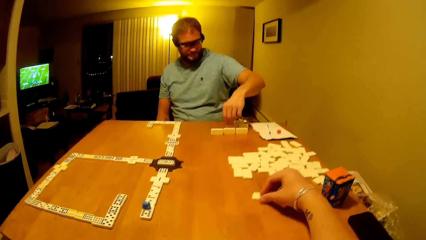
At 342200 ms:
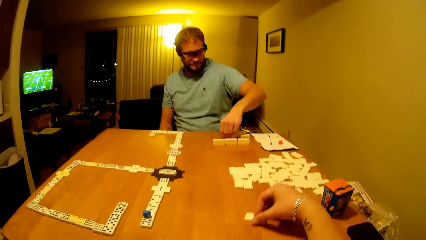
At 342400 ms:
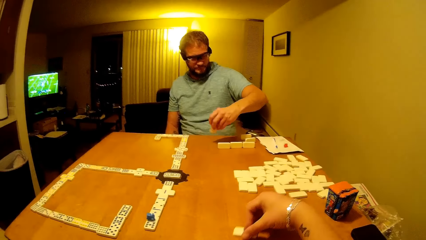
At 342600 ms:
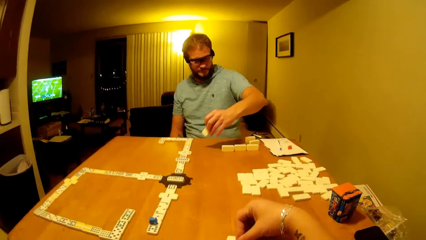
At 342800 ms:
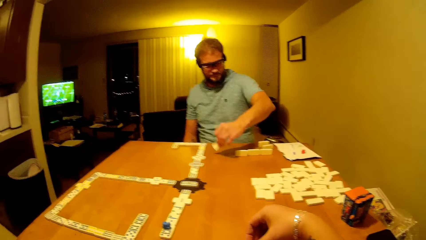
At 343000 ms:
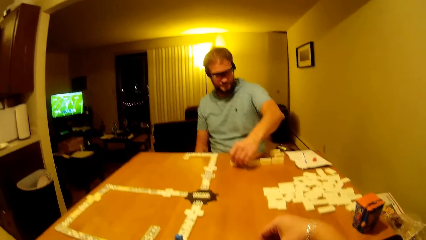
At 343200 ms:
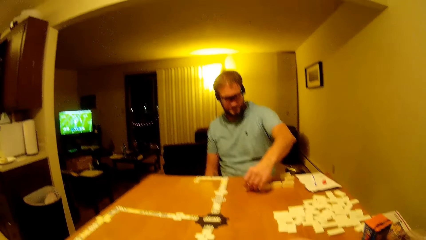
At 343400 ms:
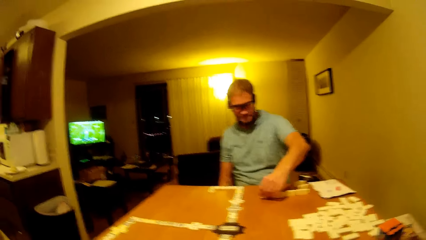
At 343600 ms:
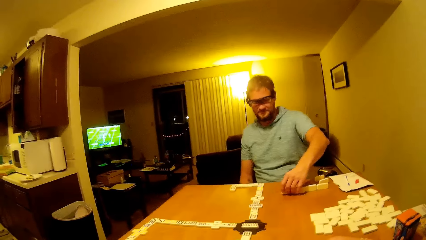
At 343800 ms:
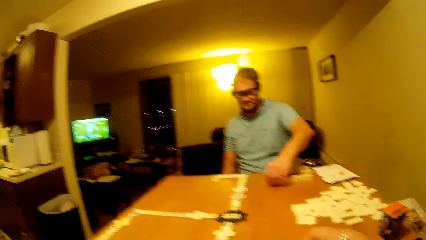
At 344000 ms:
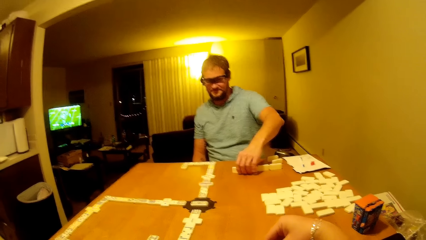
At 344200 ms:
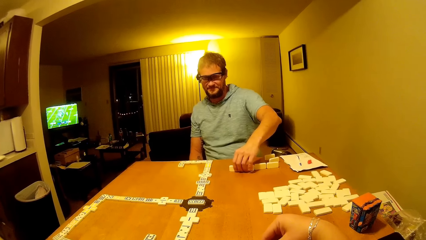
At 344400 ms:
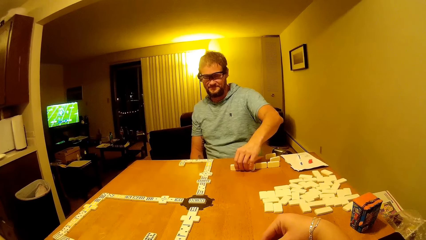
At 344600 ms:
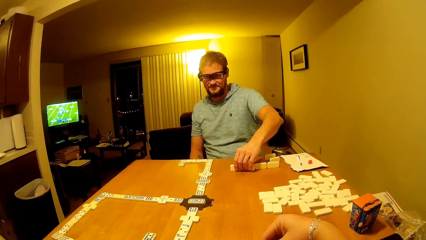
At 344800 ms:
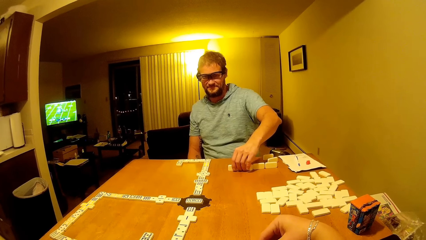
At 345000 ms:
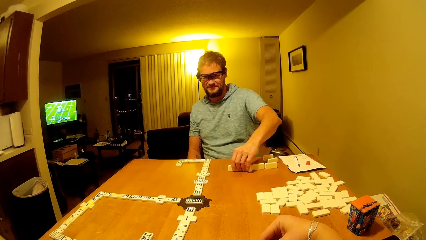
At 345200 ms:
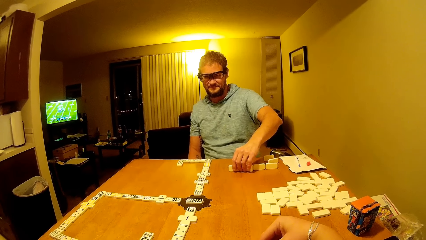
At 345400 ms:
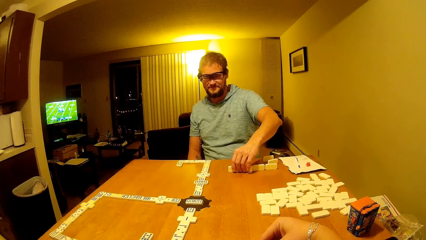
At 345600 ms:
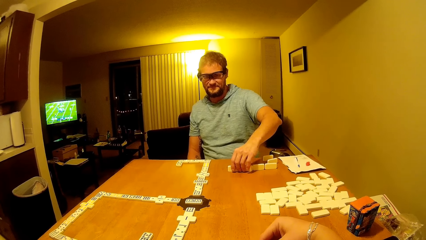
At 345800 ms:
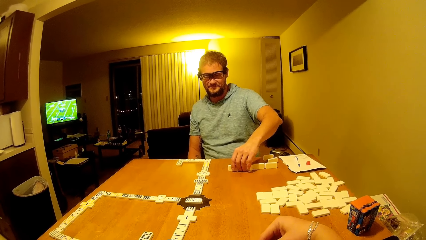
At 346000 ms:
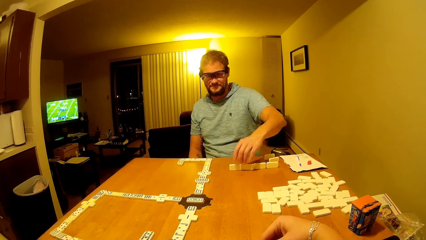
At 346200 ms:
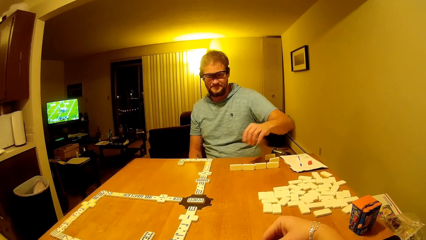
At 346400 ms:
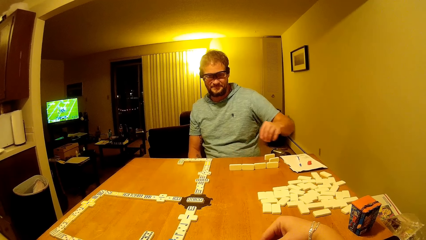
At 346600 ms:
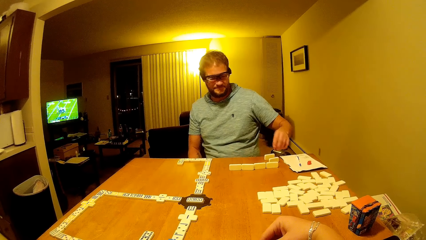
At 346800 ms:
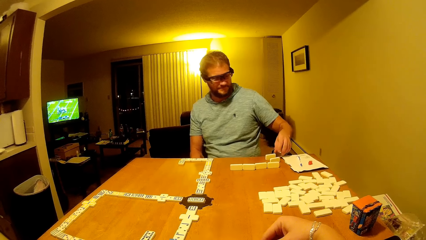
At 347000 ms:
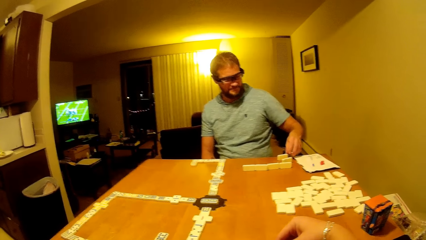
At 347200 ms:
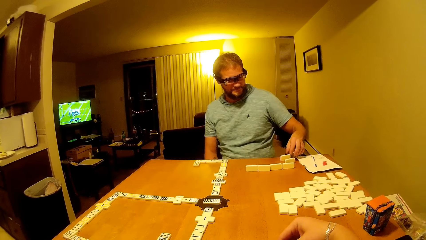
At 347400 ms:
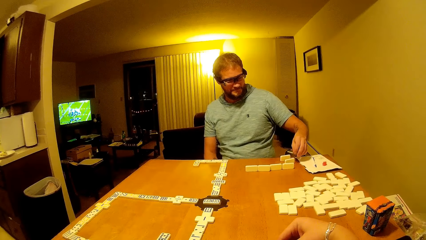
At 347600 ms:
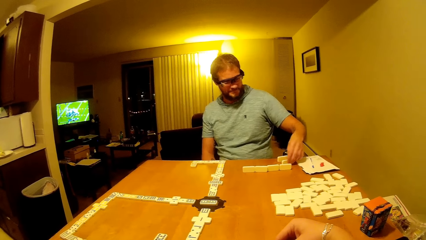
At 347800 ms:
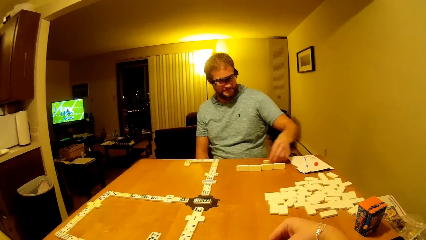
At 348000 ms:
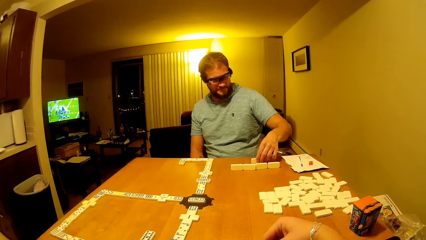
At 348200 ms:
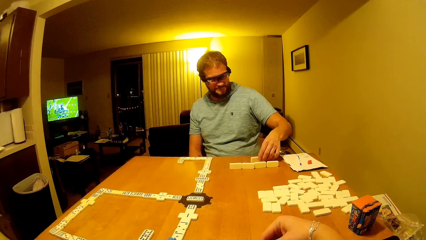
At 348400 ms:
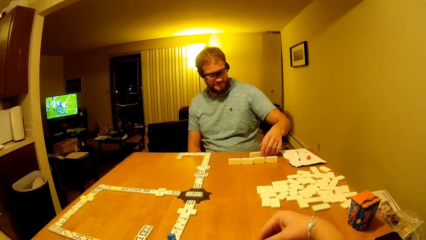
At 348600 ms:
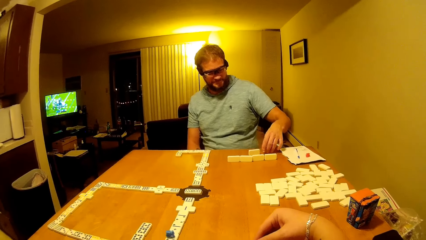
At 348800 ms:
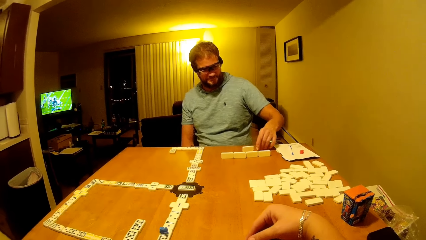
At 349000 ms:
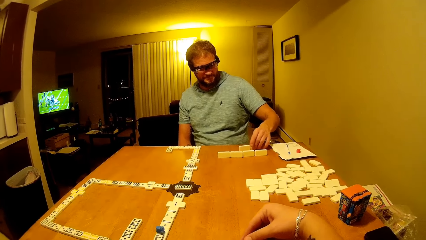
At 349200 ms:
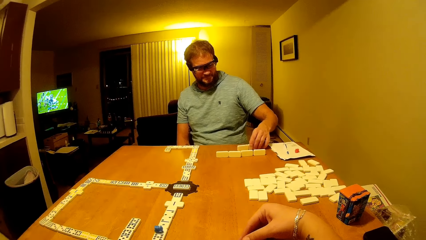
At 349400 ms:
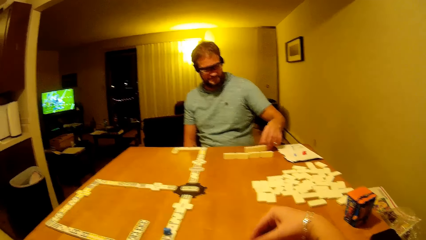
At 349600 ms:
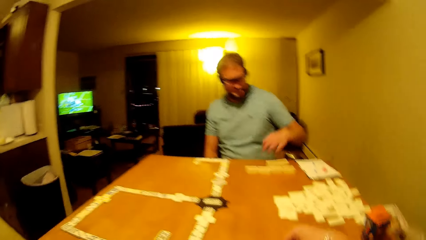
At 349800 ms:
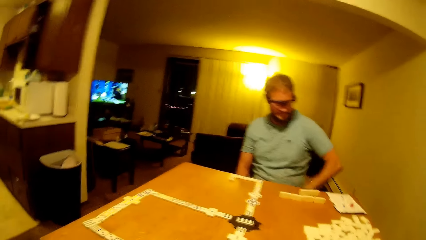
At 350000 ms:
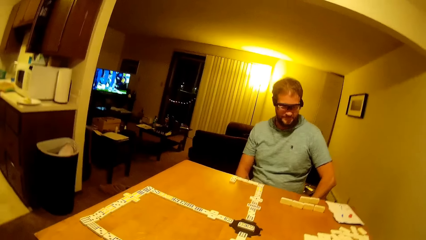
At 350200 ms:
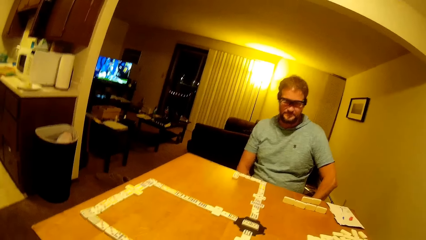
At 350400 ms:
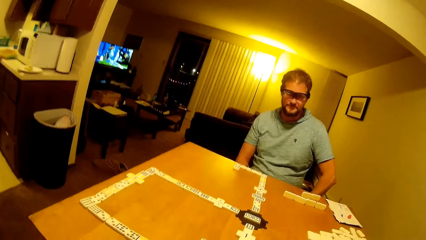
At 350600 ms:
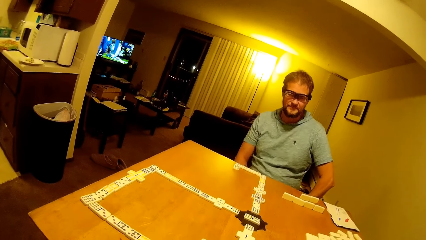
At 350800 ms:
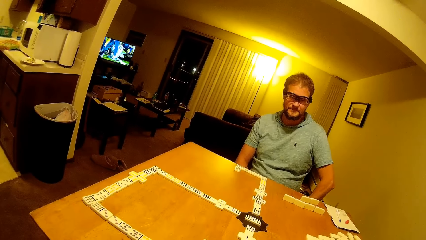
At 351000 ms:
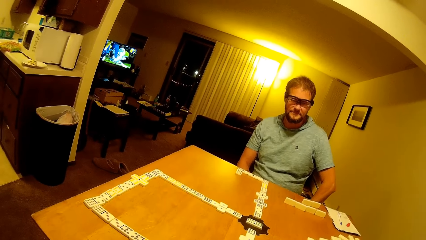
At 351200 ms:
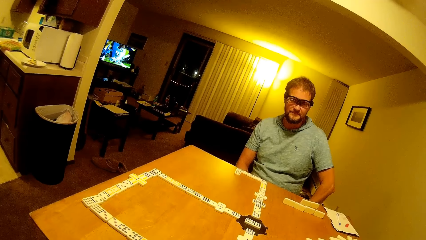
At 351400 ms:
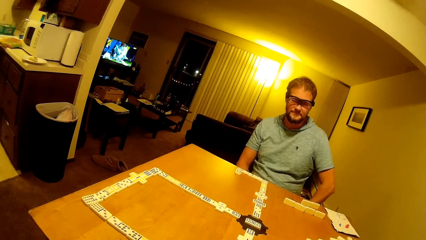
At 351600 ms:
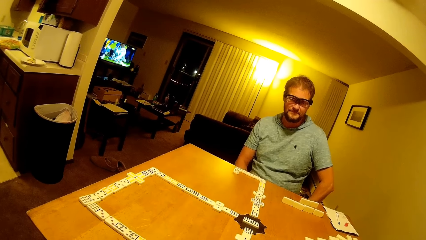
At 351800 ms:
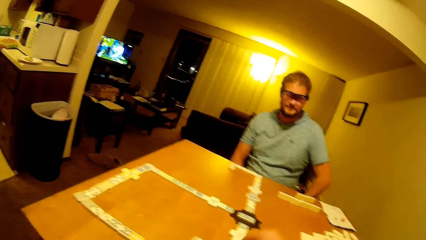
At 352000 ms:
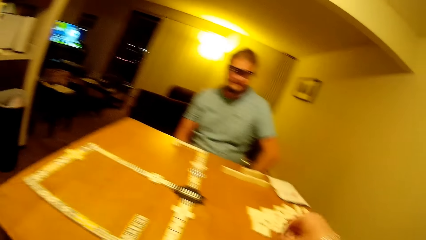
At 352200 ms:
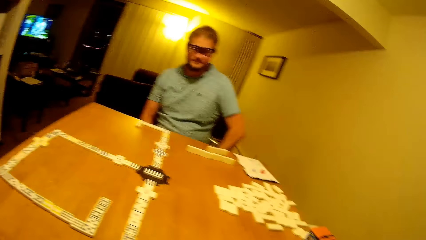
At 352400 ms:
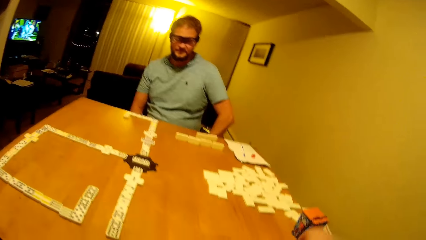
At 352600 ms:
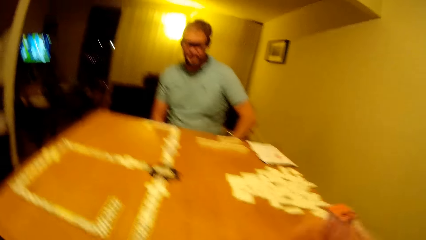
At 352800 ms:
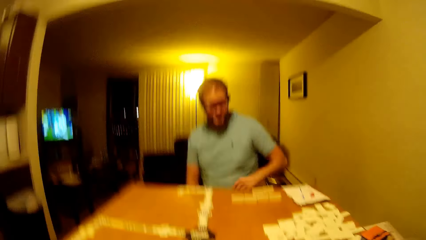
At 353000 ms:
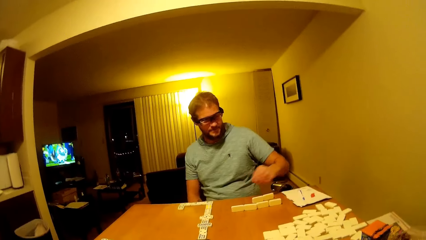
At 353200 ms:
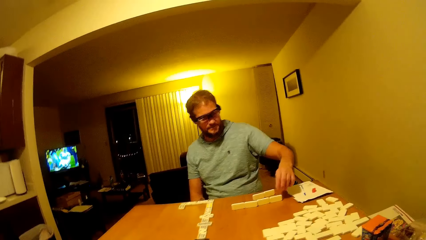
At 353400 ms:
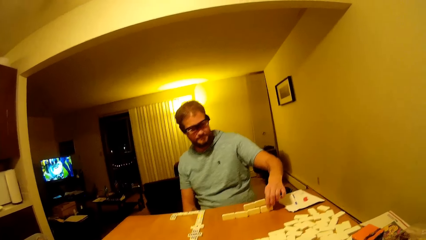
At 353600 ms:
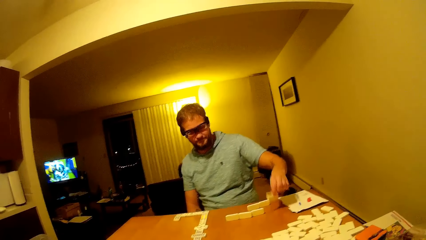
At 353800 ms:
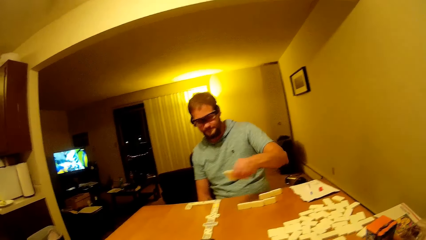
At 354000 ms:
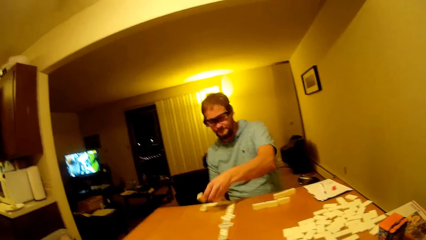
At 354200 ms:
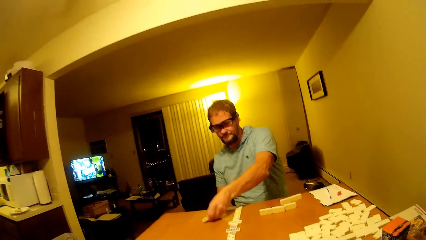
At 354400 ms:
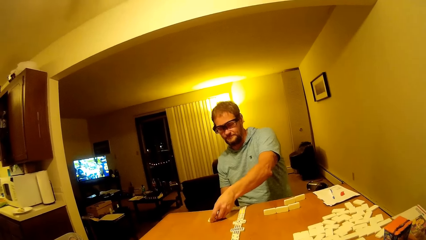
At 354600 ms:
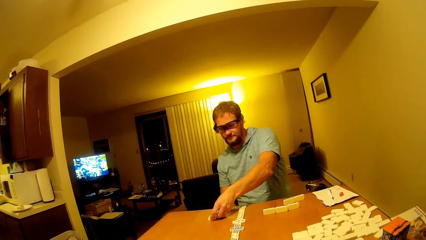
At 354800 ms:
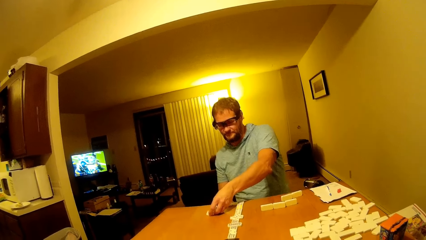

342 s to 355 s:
The camera wearer moves a domino or dice. A man puts down the domino. The man touches the dice. The man moves the domino, holds the domino, and holds his hand. The camera wearer moves his hand. The man talks to the camera wearer. The man holds the domino, moves the dice, and puts down the domino.

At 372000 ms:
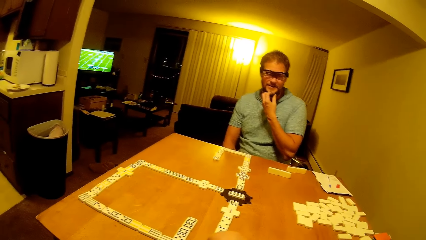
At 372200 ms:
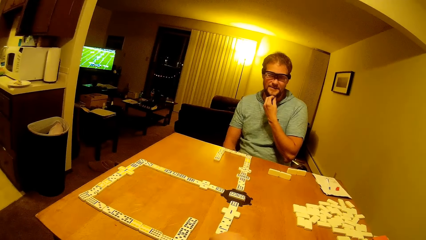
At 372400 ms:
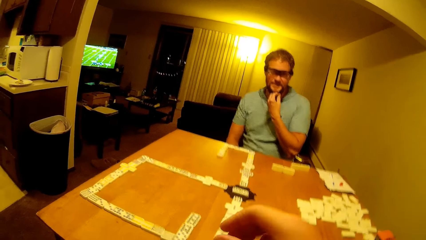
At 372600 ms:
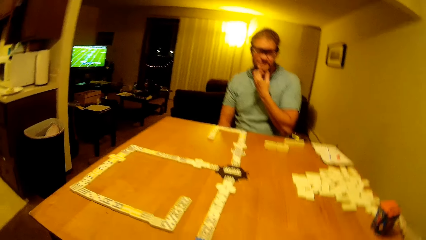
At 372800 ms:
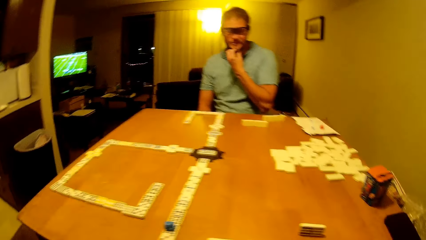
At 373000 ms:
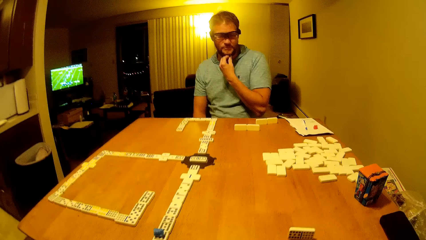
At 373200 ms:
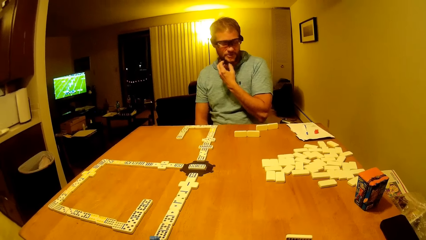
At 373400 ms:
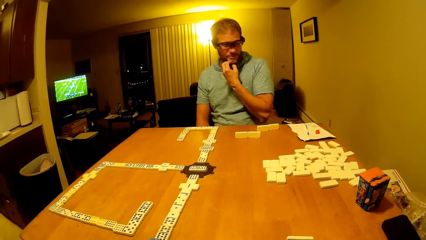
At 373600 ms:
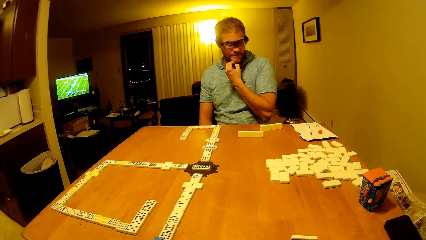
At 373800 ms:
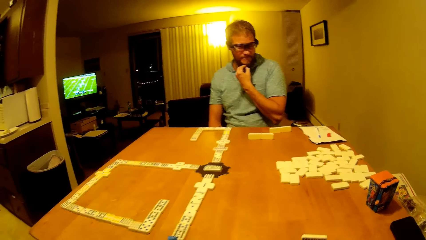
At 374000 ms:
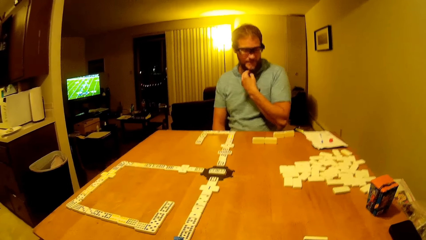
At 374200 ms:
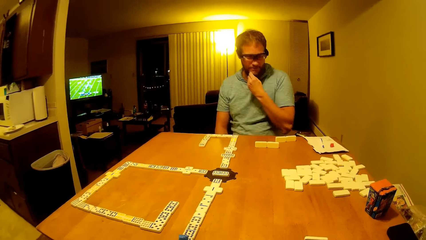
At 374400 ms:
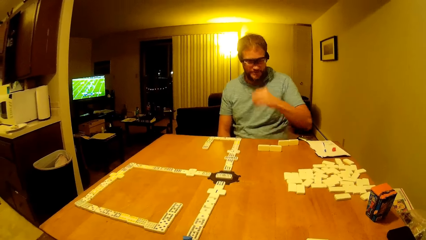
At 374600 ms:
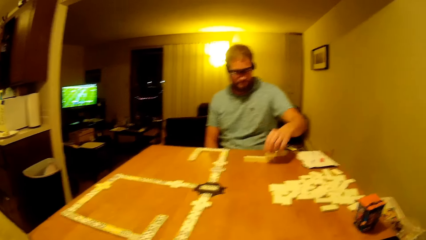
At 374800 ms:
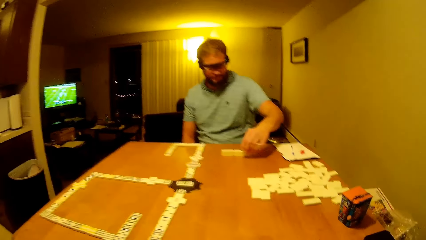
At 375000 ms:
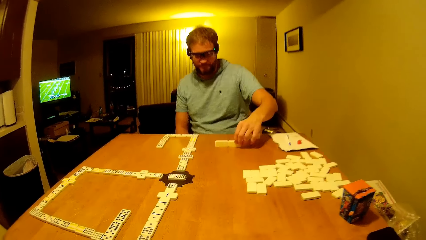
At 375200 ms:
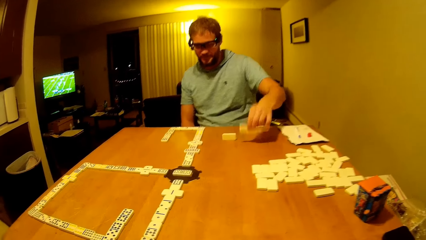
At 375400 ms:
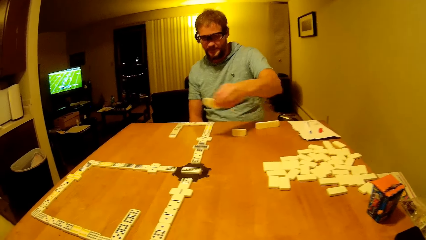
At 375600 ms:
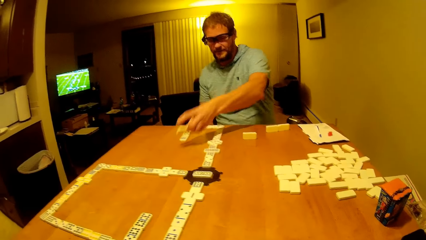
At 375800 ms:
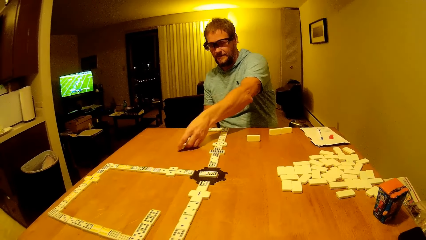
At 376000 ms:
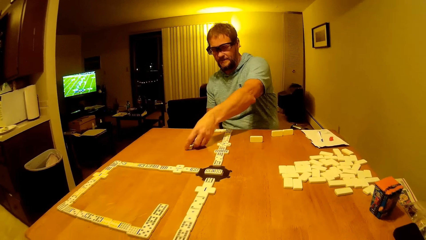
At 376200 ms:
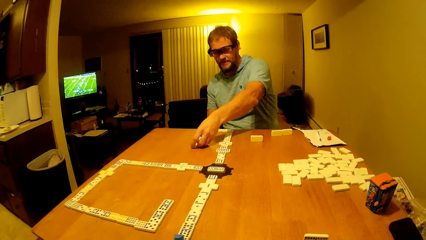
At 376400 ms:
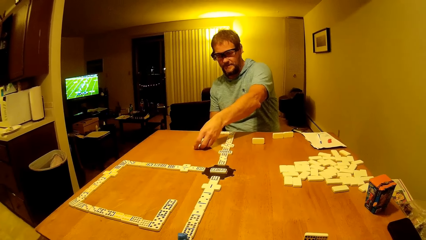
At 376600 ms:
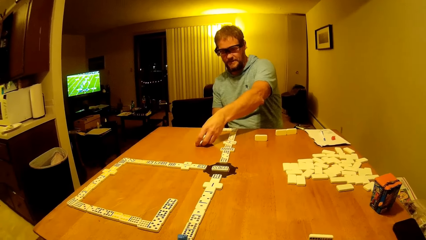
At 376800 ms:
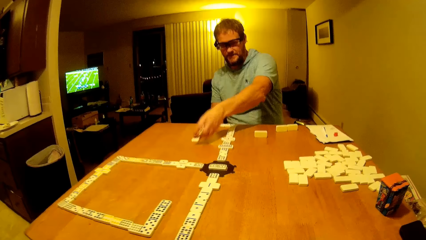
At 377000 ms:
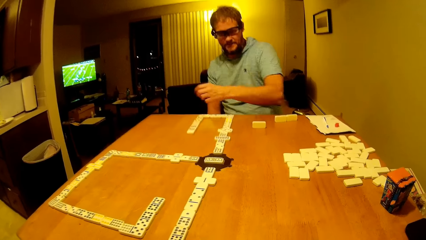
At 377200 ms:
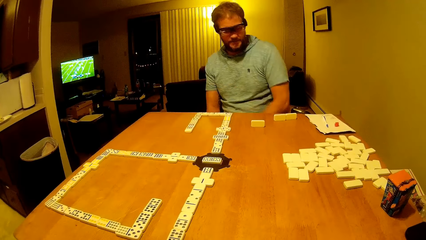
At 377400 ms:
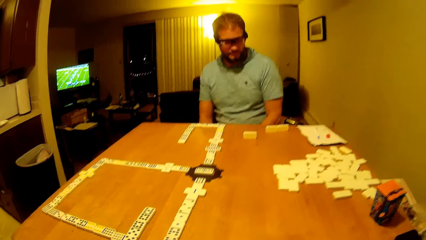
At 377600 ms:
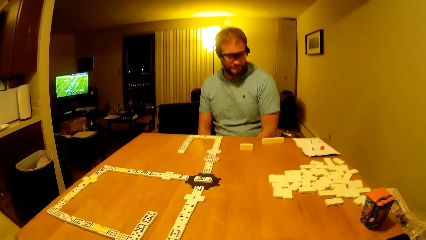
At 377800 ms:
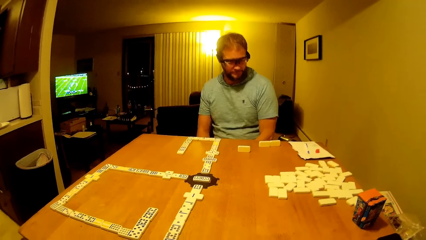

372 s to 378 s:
The camera wearer moves his hand. A man holds the domino, moves a dice, and puts down the domino.
